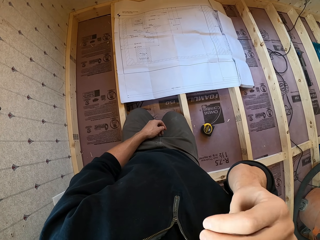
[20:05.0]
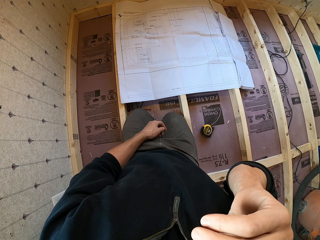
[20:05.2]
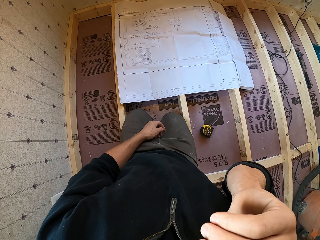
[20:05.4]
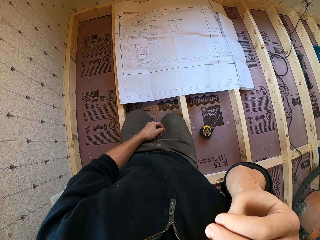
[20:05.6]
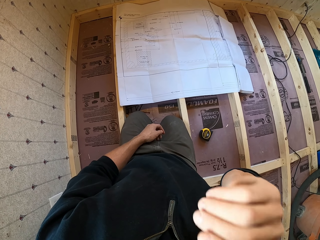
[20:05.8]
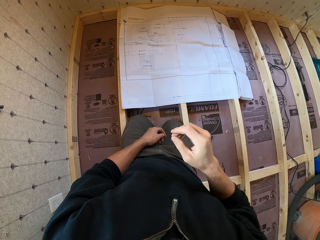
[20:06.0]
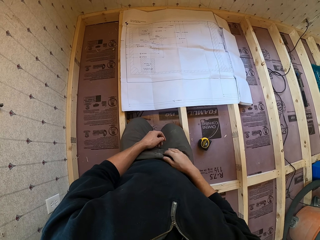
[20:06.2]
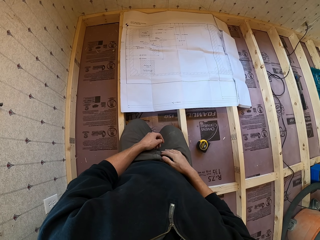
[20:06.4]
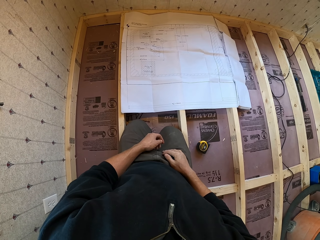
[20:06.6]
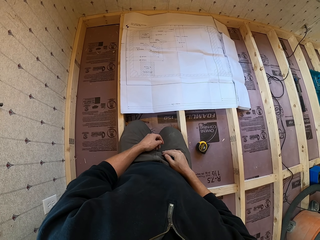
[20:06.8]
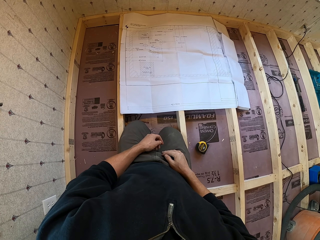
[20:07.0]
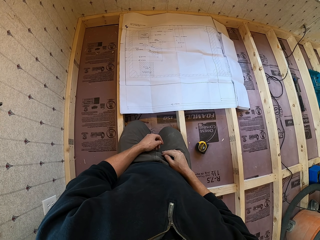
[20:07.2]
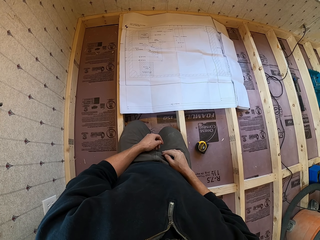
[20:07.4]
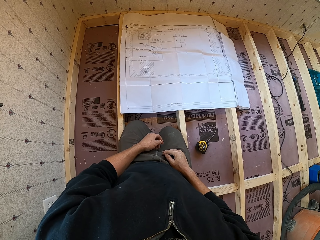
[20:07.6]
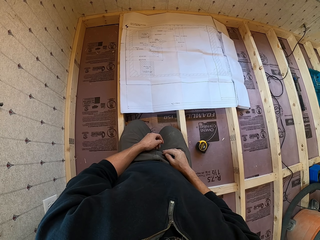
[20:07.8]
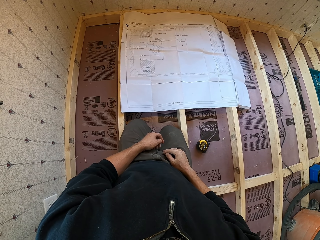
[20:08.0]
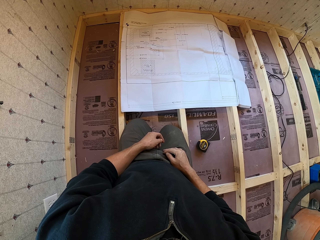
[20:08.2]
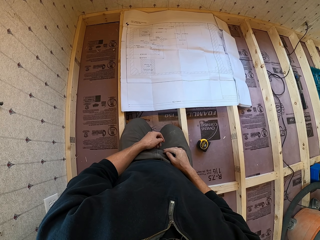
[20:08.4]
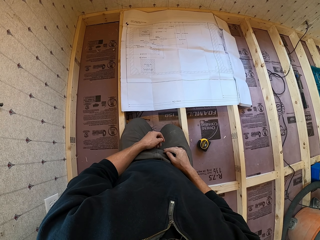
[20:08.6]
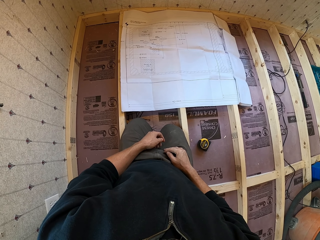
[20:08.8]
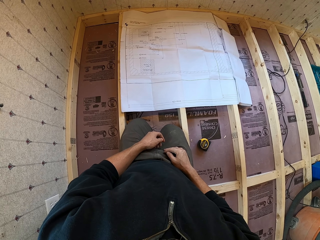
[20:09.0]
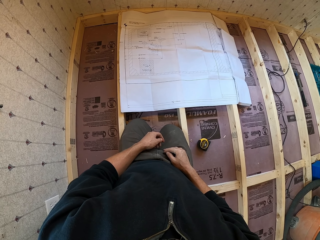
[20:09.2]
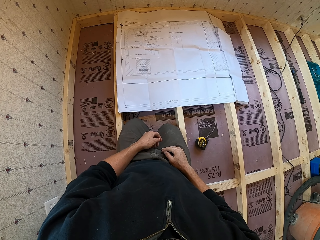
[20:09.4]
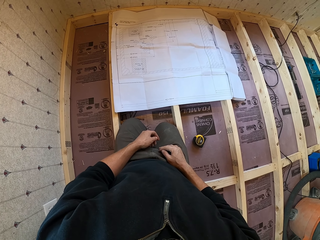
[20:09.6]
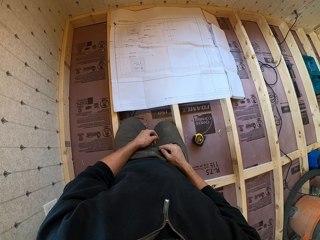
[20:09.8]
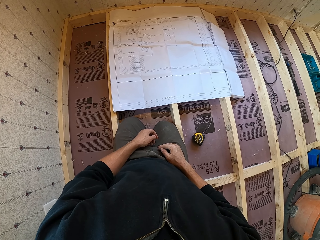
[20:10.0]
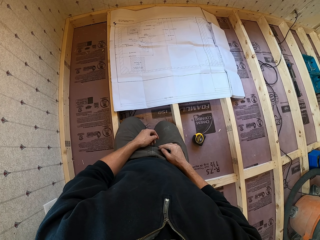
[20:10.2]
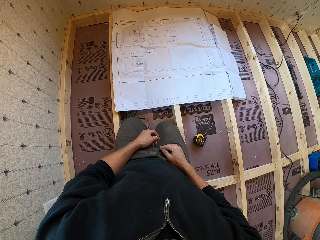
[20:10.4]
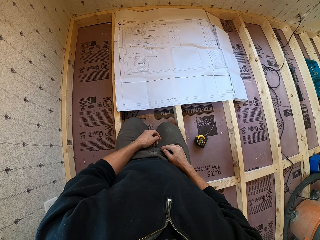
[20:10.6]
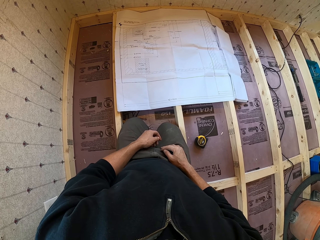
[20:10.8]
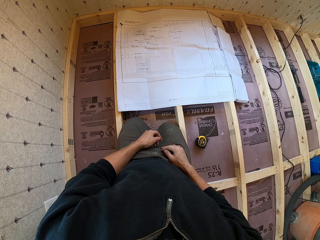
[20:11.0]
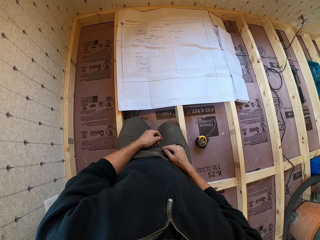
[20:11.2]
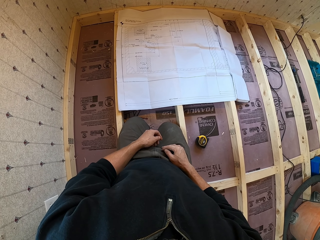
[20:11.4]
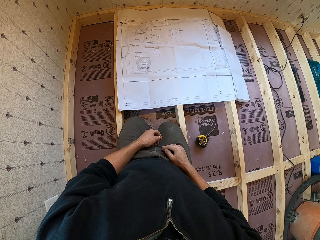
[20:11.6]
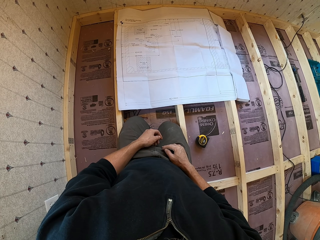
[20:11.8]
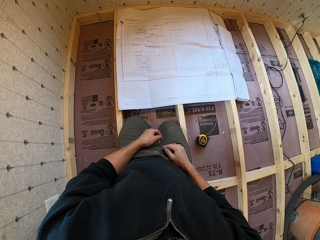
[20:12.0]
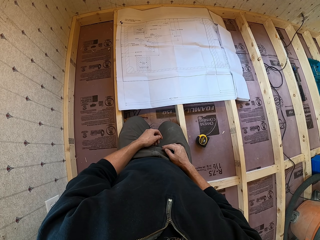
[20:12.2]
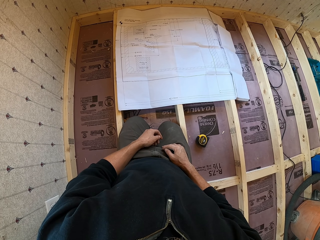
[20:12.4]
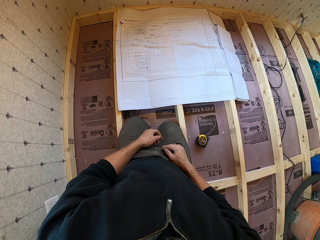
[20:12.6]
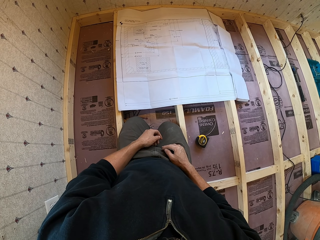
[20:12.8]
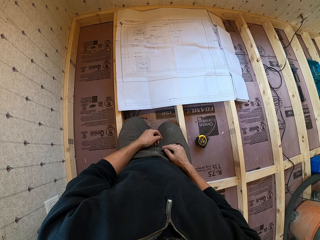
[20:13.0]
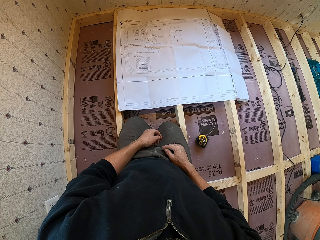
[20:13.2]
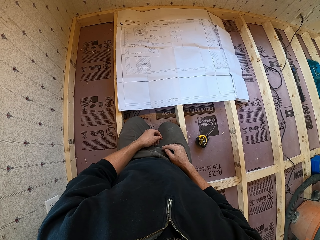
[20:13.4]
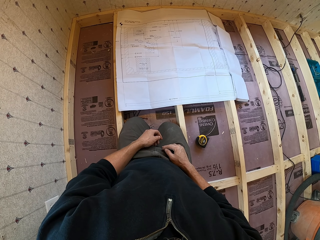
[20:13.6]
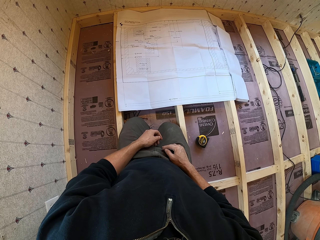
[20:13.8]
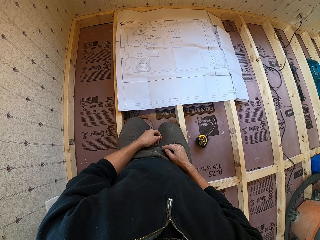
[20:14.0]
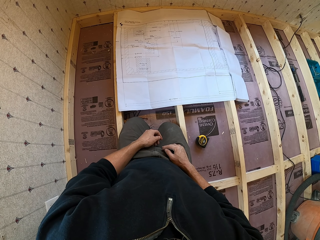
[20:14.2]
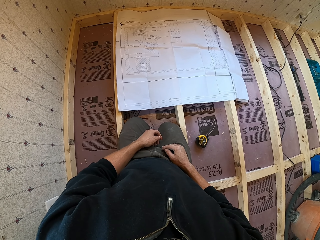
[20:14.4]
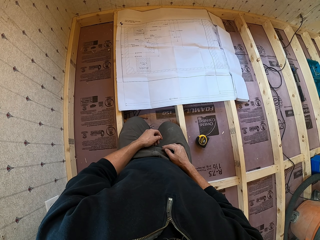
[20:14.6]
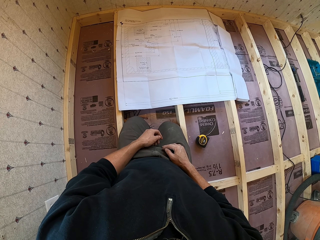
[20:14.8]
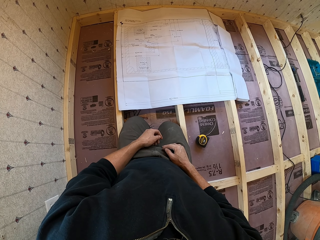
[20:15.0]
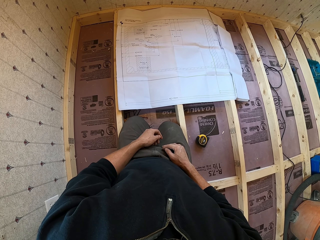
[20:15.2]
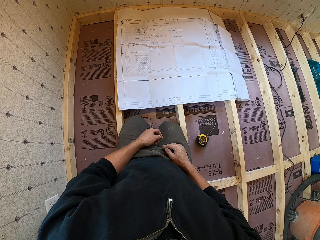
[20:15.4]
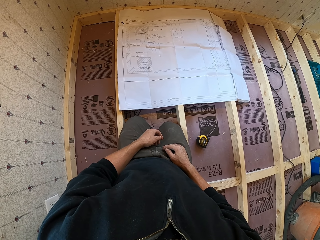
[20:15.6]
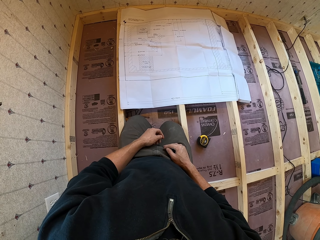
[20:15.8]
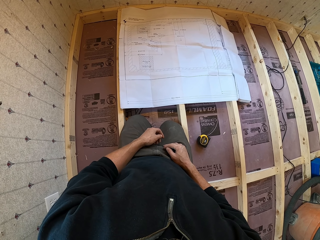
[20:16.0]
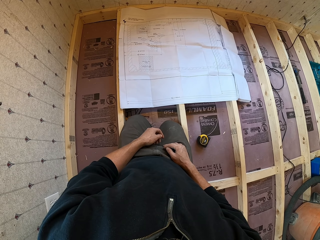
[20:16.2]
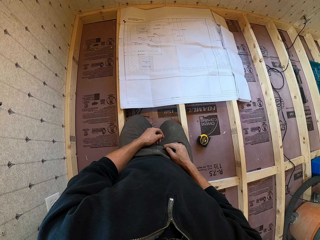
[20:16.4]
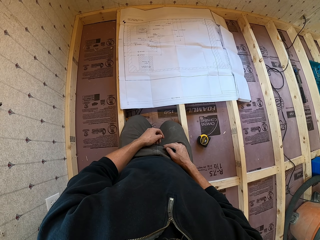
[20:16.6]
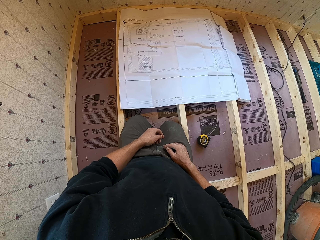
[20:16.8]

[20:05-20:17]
The camera wearer holds their face. They look at the architectural design.

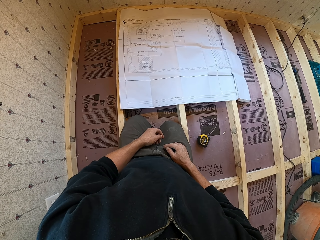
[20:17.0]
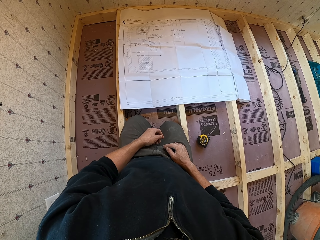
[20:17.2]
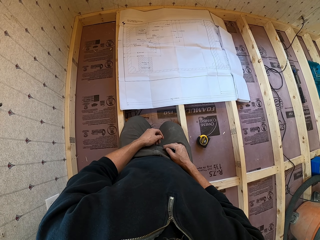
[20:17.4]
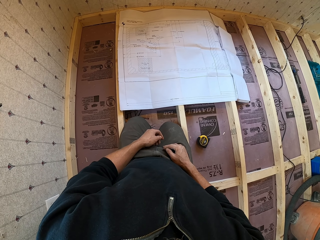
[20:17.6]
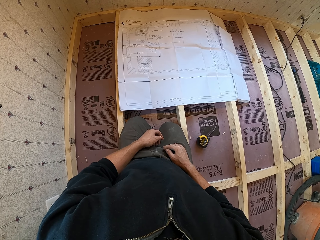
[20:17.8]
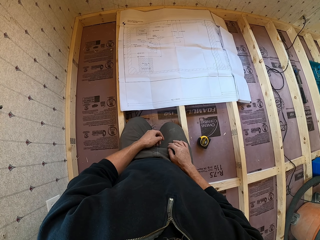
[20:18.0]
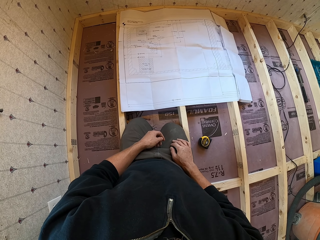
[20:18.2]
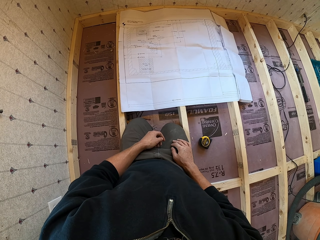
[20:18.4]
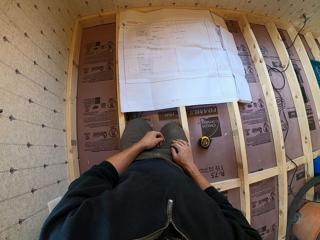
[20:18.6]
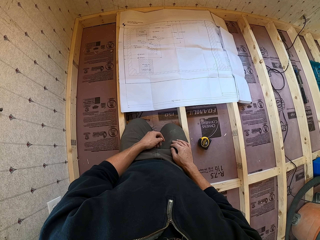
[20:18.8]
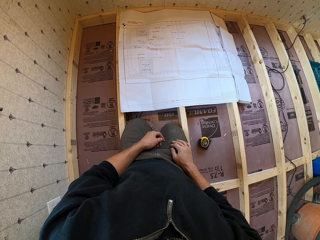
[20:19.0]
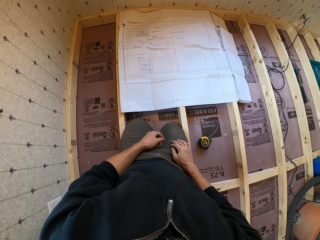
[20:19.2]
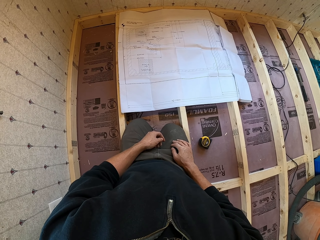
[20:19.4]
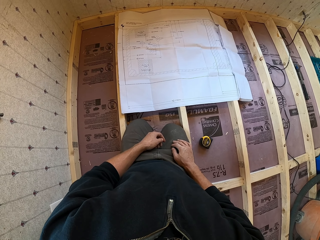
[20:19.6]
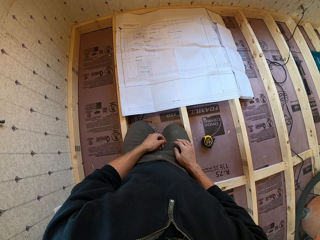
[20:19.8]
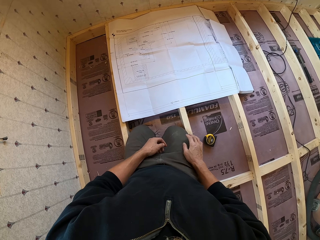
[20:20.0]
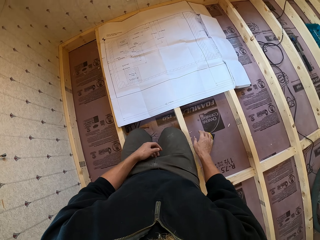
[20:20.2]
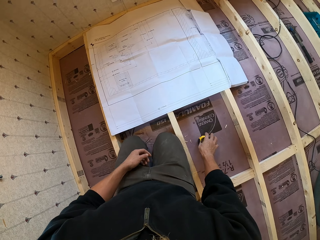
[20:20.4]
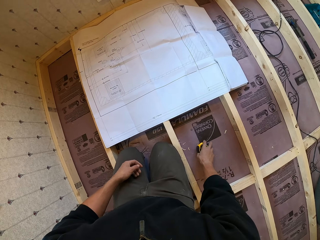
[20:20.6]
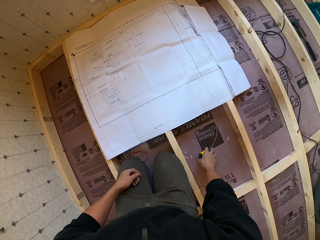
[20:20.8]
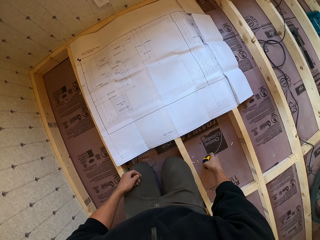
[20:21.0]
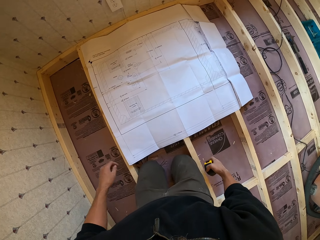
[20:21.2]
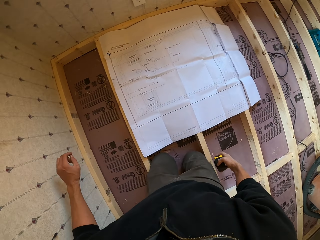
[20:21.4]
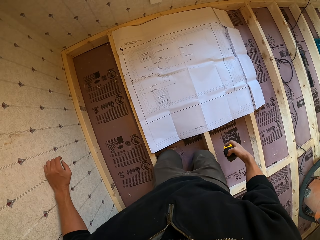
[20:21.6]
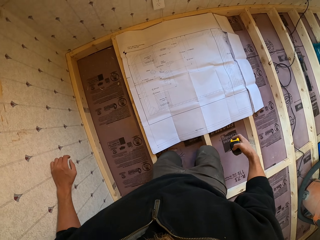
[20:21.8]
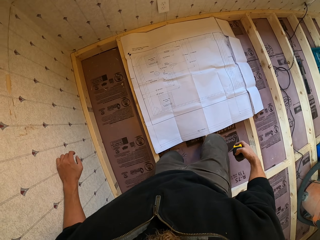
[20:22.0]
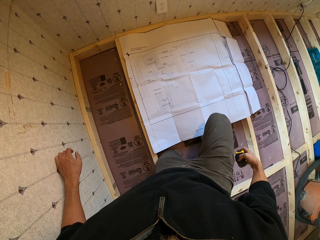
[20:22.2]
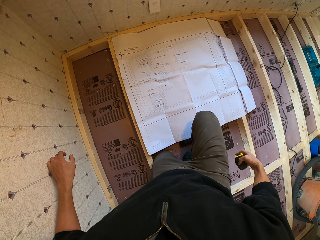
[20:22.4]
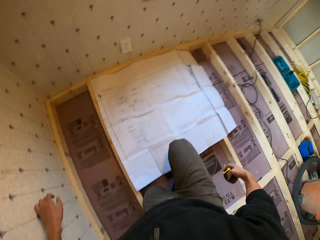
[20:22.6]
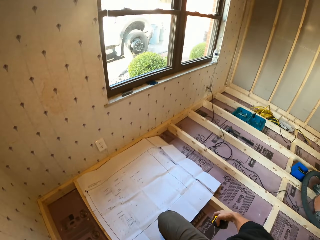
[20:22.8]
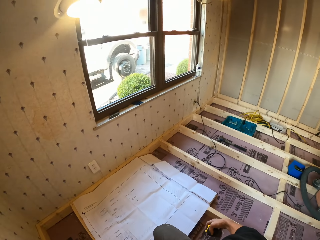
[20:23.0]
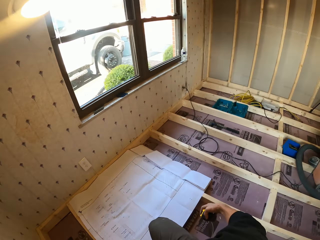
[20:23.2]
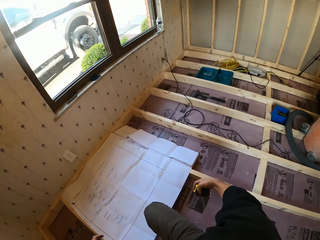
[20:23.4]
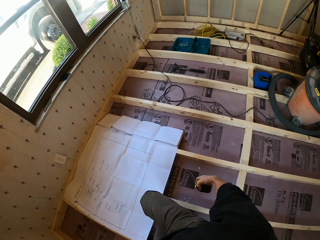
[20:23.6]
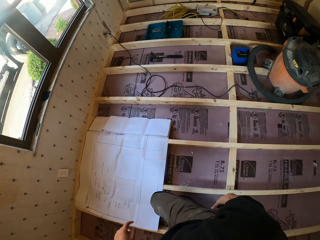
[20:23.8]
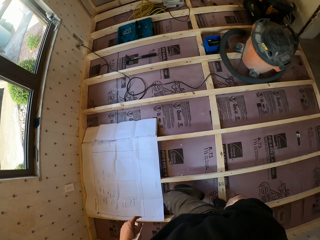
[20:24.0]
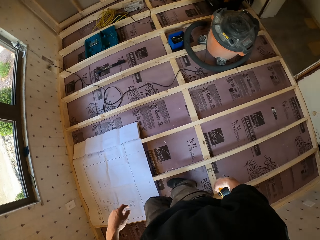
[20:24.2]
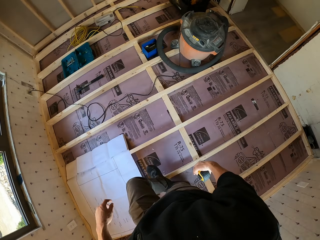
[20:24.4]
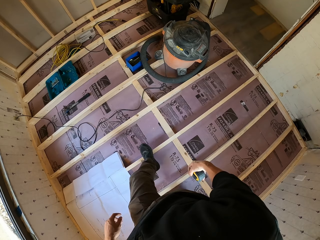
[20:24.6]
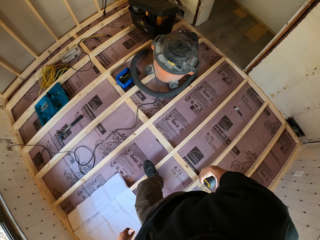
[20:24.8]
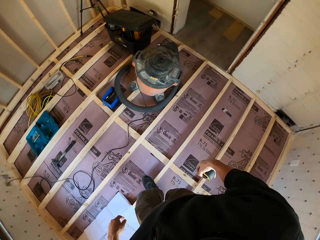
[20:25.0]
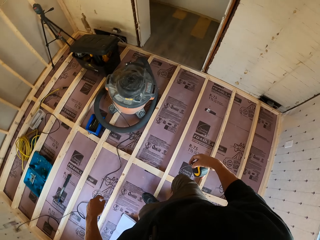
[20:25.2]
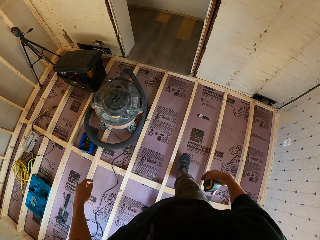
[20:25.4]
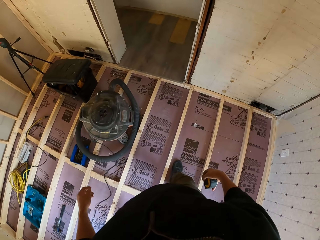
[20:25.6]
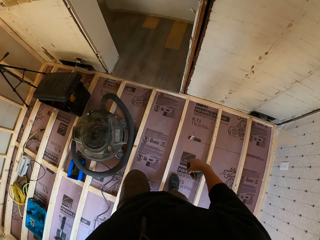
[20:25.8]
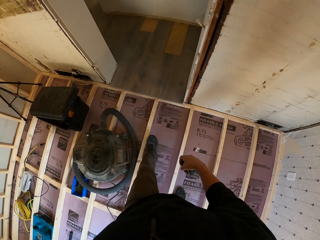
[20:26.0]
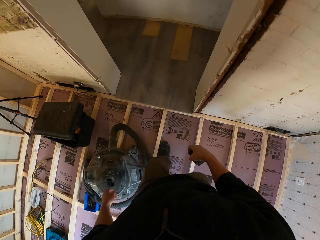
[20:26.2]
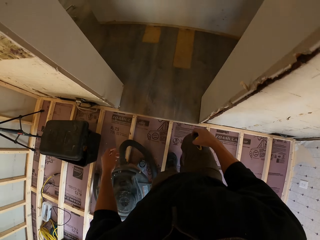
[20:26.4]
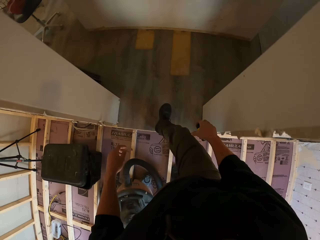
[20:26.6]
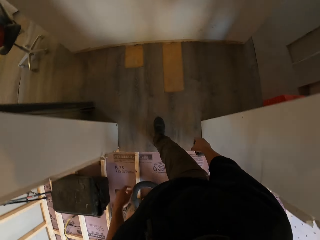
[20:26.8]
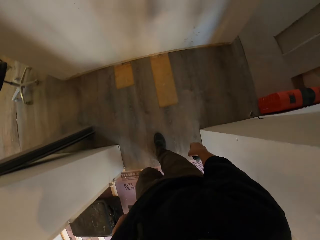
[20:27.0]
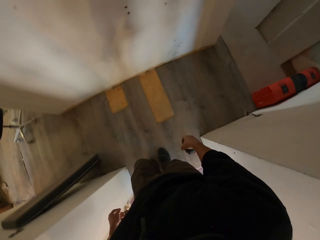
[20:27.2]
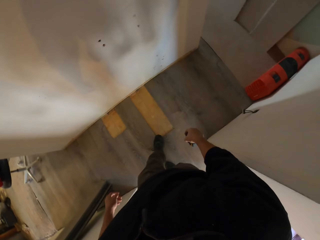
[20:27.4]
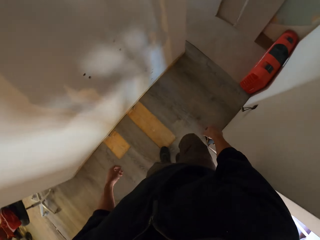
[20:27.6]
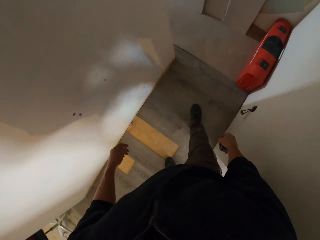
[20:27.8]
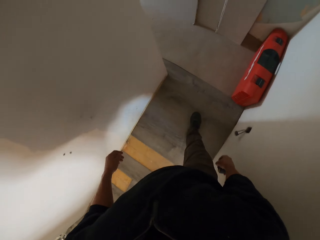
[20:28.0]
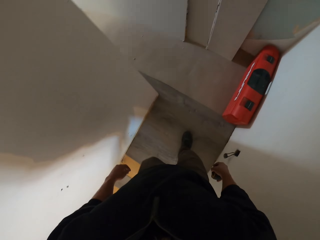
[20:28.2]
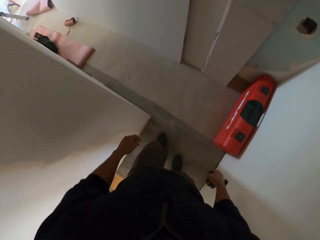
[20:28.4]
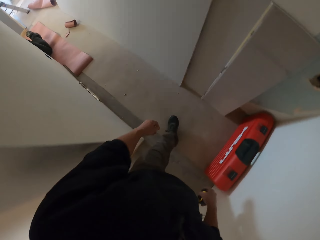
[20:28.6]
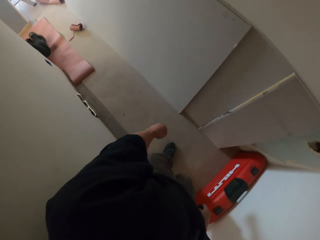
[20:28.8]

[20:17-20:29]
The camera wearer takes a tape measure. He stands up. He walks out of the room. He turns to his left.
